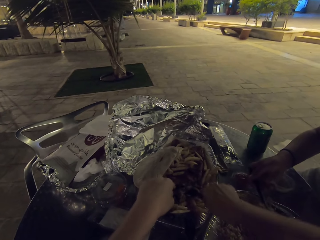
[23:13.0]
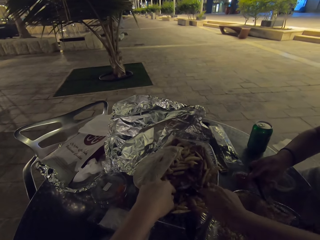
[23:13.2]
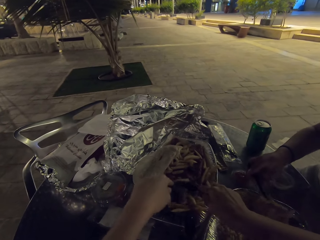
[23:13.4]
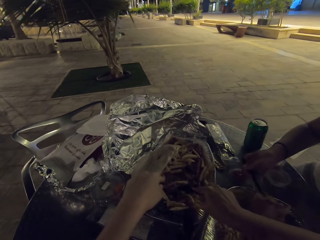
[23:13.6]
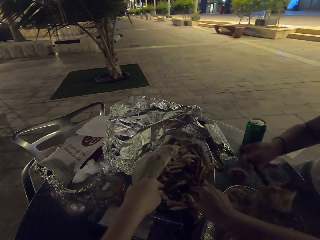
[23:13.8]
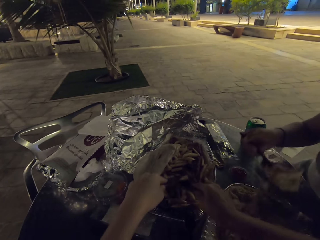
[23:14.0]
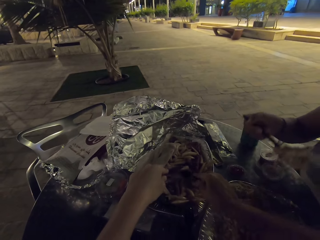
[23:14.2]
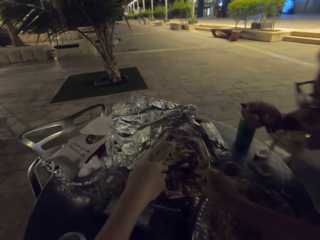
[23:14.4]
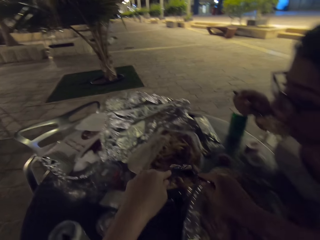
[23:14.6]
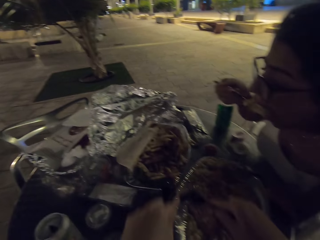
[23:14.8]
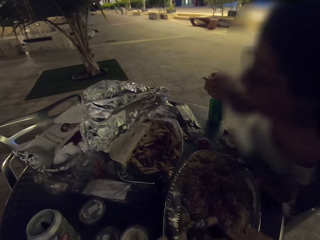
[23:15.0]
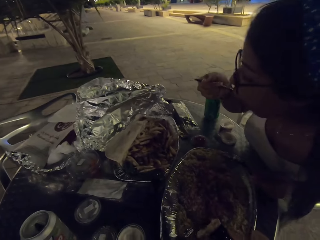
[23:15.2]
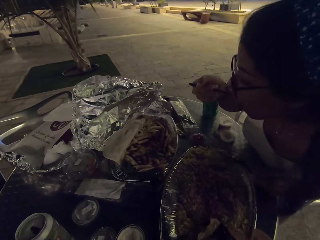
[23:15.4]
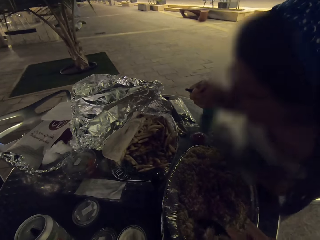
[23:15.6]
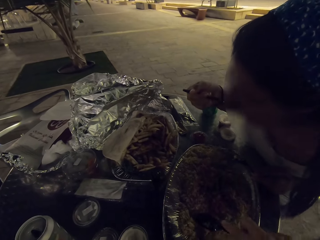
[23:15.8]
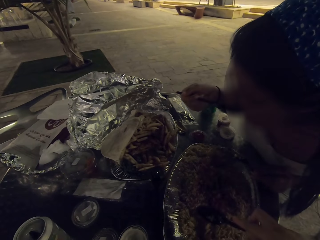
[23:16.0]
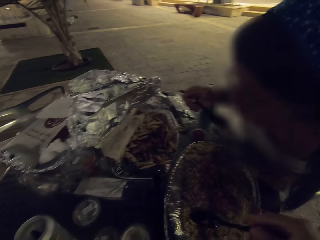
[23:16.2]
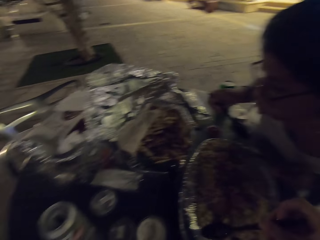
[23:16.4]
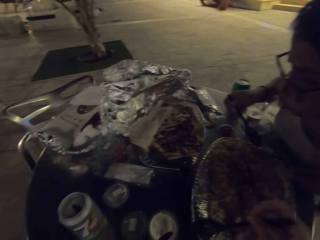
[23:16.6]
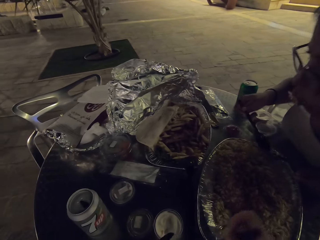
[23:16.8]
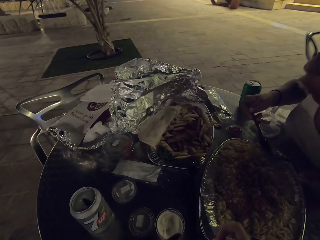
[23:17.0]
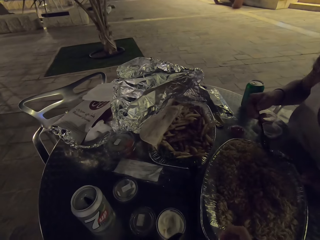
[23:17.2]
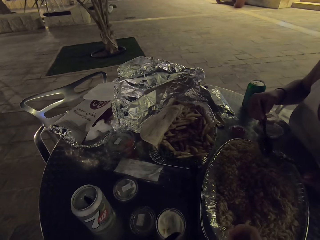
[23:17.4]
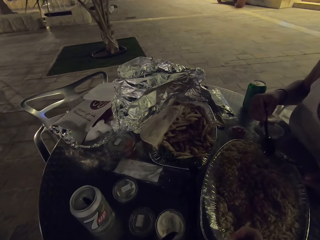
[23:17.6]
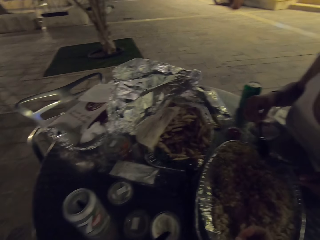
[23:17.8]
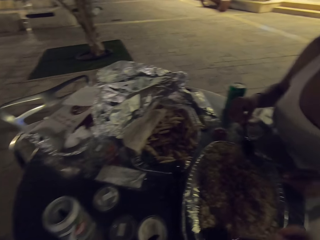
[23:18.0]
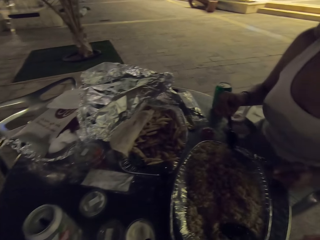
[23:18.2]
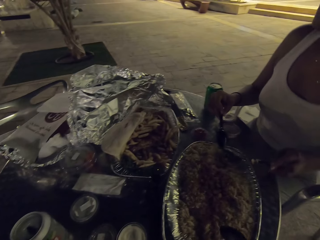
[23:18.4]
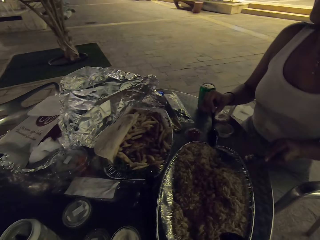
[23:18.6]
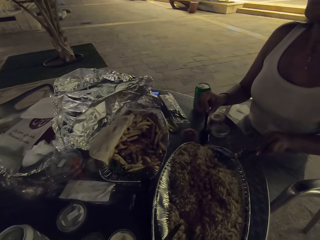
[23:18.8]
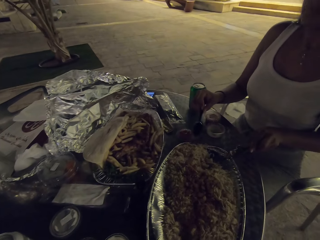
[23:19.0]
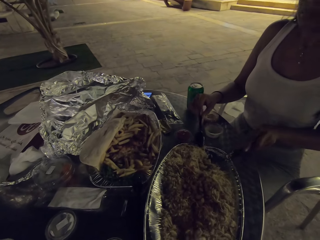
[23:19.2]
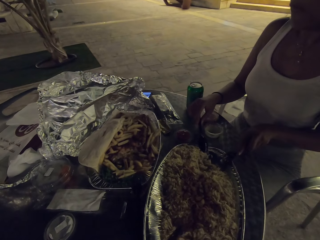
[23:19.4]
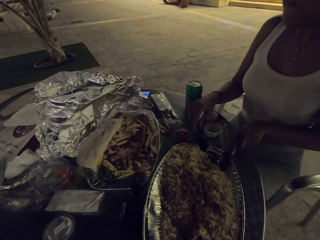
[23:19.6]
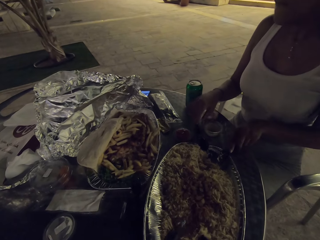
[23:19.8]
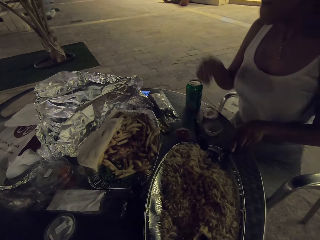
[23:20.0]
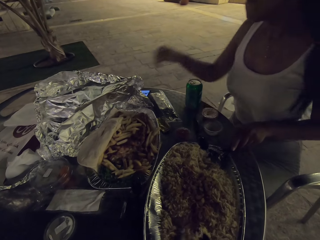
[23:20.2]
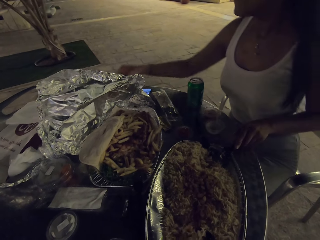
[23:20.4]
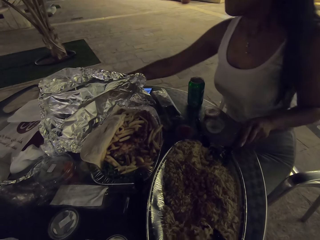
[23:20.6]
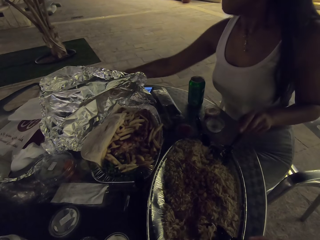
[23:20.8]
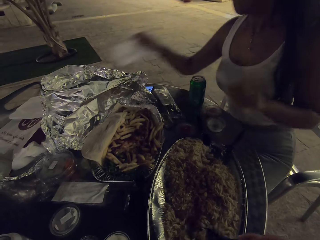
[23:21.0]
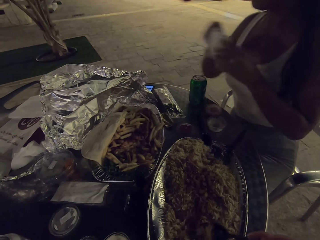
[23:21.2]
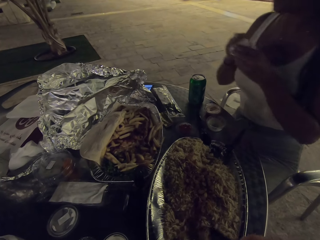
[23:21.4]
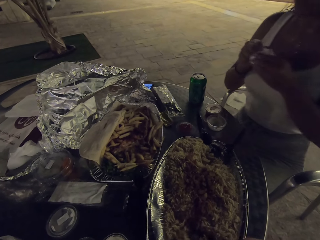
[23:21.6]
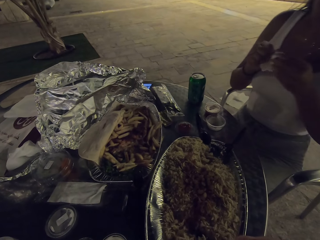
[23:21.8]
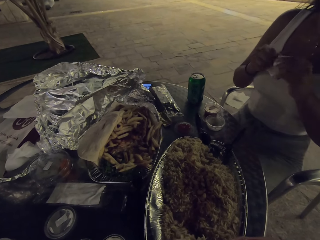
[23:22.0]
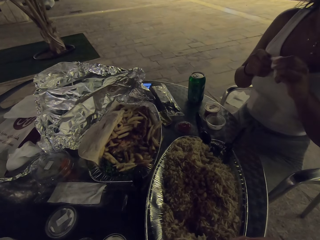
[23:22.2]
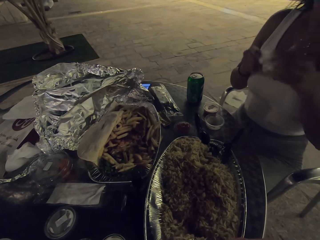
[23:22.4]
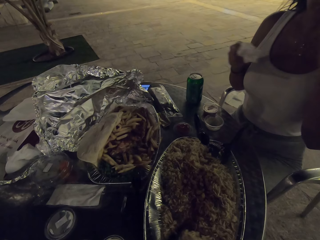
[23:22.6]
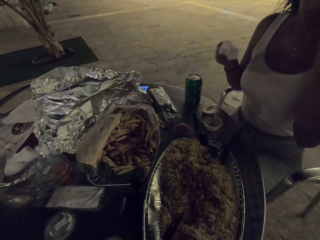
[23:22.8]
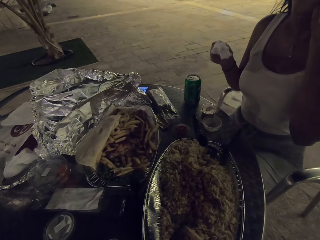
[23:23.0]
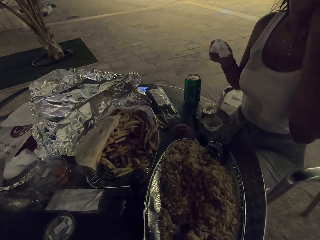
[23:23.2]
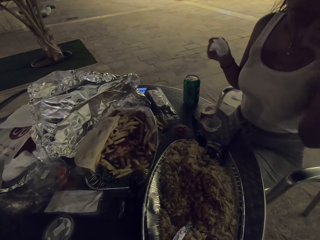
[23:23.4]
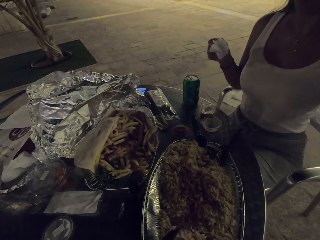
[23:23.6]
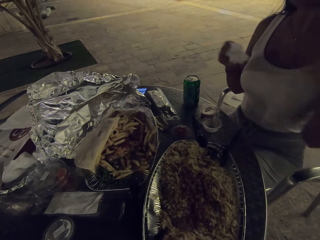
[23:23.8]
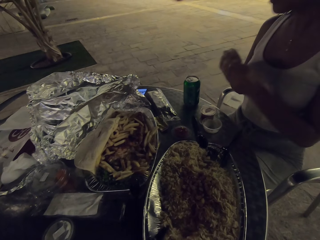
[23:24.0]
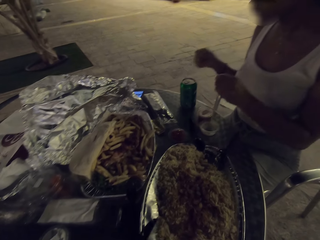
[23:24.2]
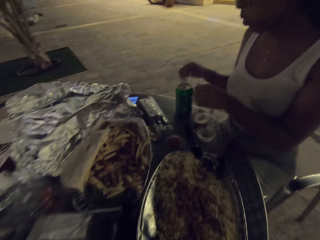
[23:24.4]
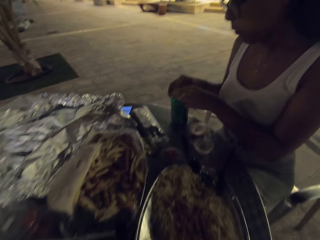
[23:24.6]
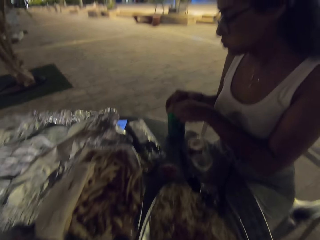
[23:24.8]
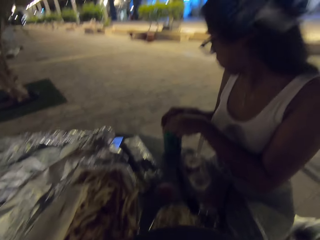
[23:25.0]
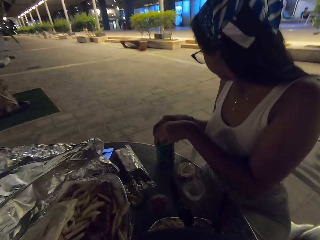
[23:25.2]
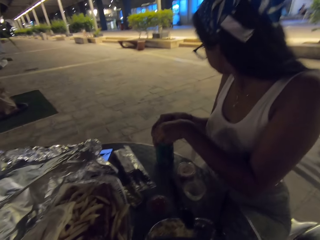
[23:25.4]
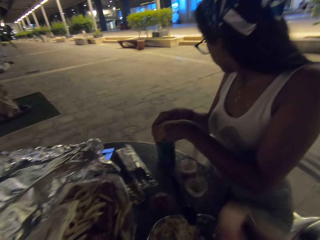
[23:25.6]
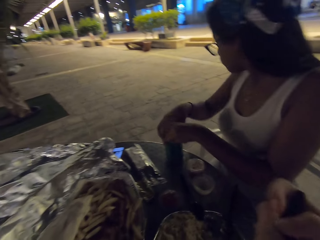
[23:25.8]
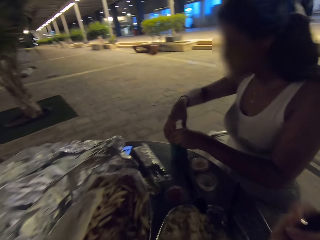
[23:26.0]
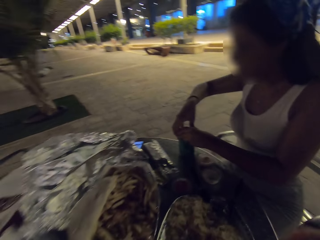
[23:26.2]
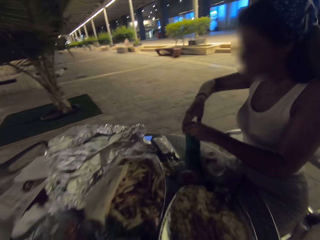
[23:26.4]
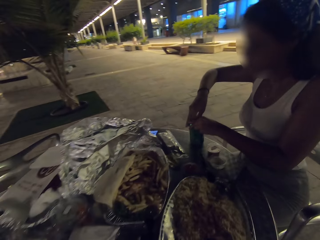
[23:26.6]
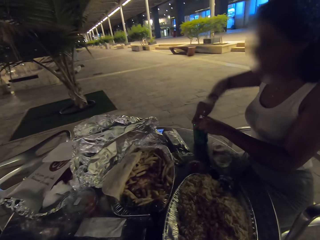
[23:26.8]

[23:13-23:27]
A woman takes a bite of her food. The woman takes the serviette on the table, and wipes her hands with the serviette. The woman opens the energy drink.

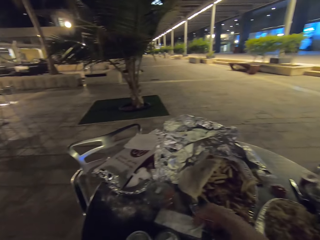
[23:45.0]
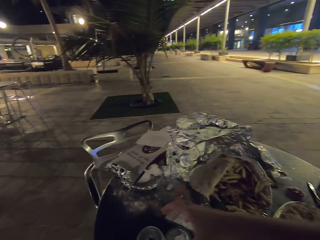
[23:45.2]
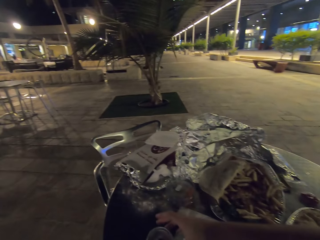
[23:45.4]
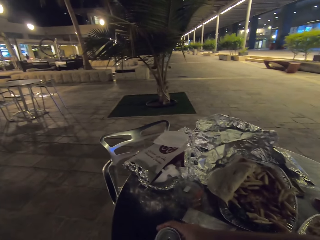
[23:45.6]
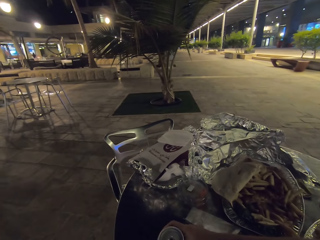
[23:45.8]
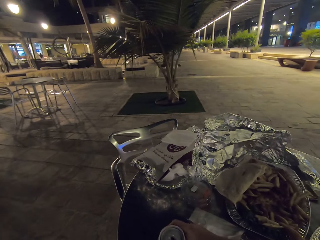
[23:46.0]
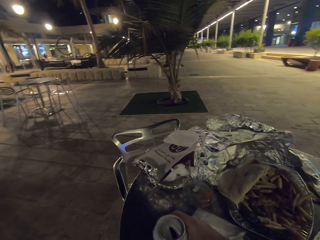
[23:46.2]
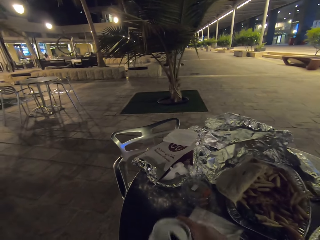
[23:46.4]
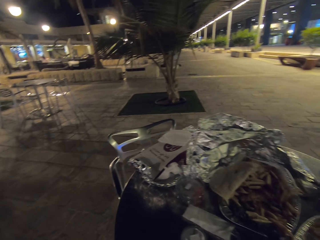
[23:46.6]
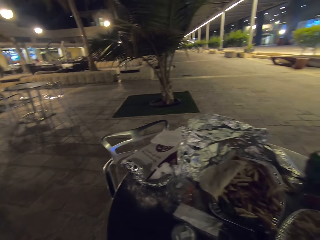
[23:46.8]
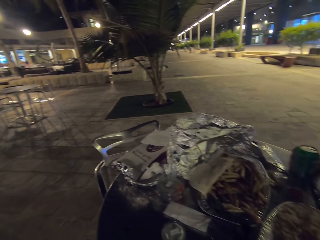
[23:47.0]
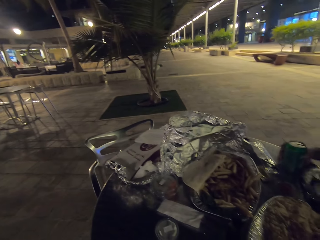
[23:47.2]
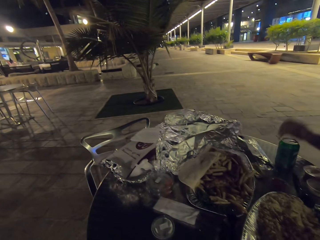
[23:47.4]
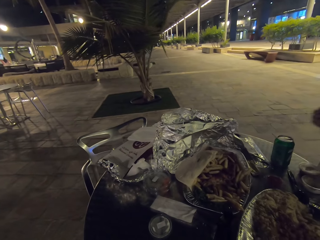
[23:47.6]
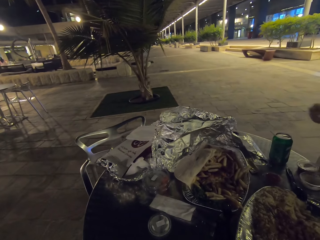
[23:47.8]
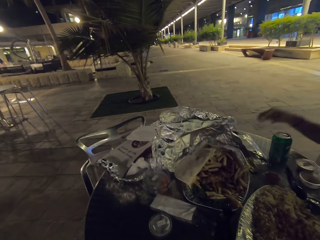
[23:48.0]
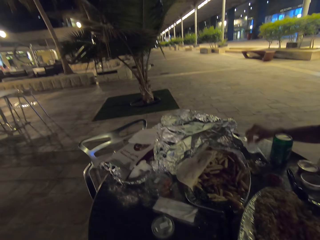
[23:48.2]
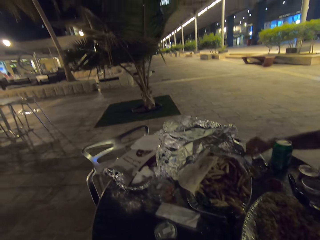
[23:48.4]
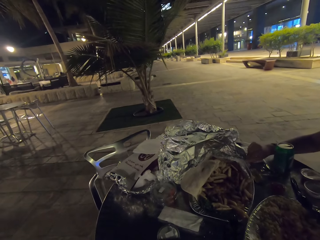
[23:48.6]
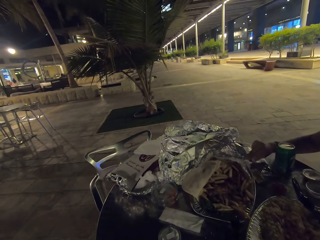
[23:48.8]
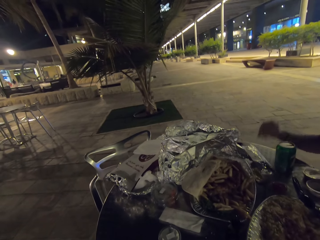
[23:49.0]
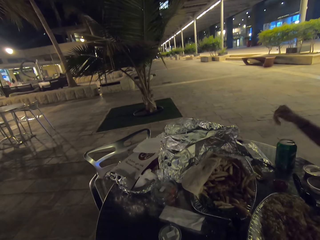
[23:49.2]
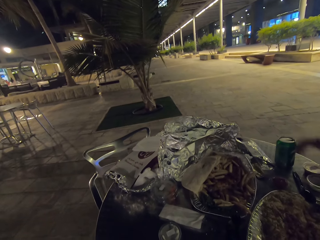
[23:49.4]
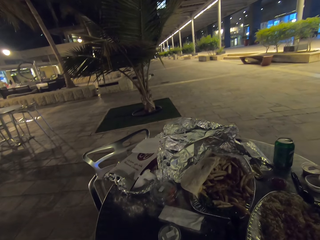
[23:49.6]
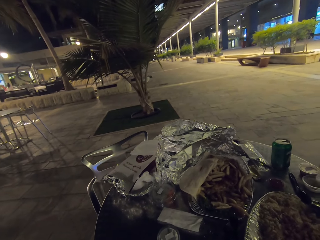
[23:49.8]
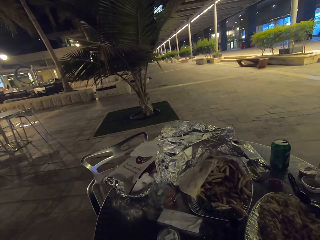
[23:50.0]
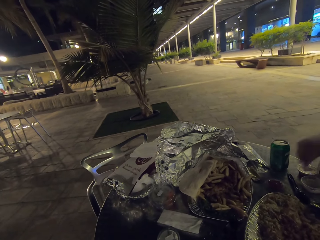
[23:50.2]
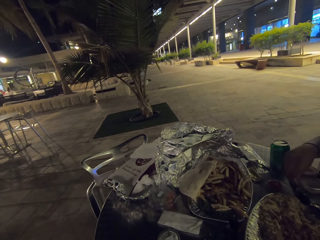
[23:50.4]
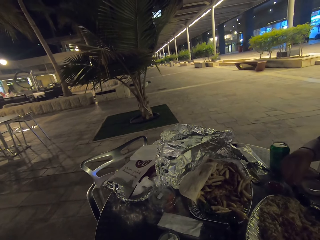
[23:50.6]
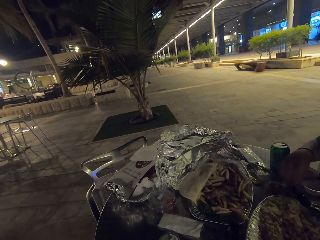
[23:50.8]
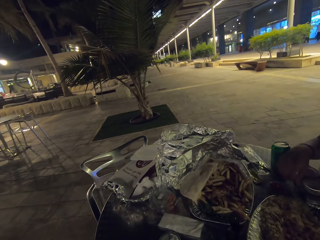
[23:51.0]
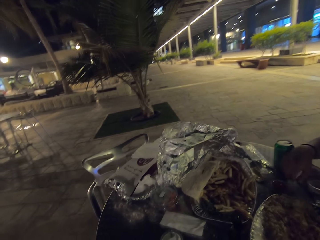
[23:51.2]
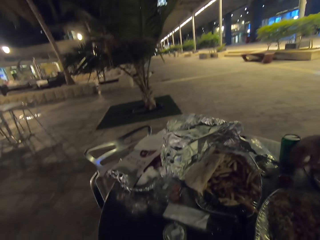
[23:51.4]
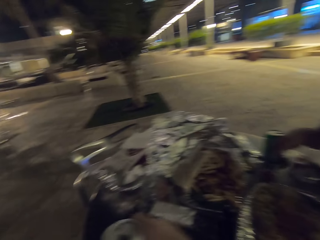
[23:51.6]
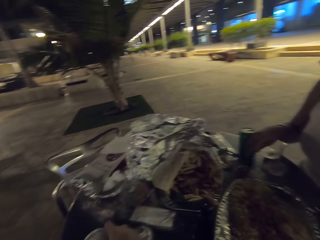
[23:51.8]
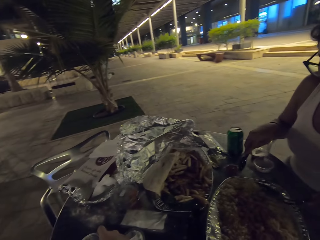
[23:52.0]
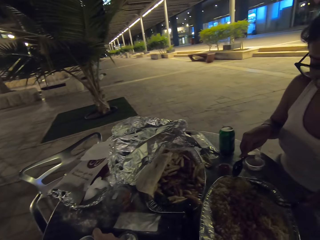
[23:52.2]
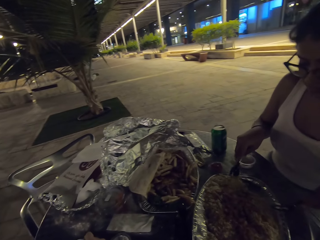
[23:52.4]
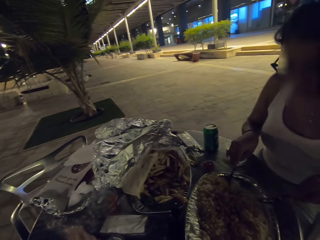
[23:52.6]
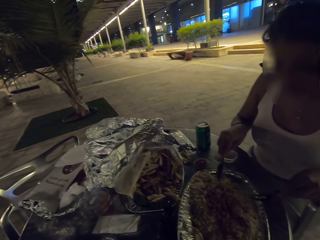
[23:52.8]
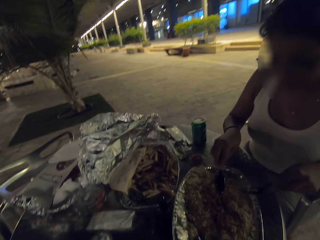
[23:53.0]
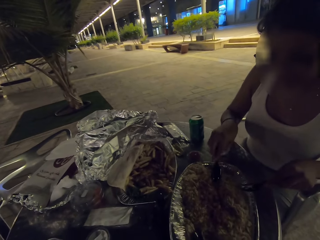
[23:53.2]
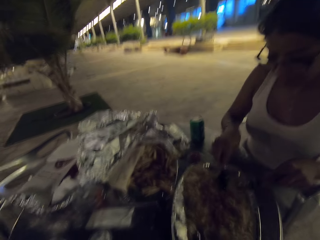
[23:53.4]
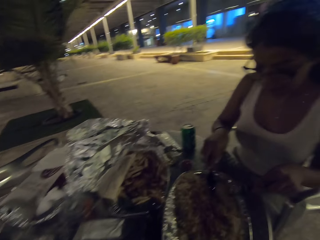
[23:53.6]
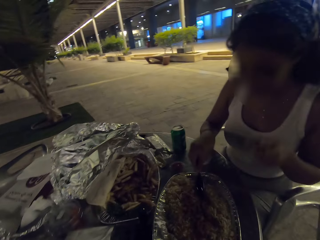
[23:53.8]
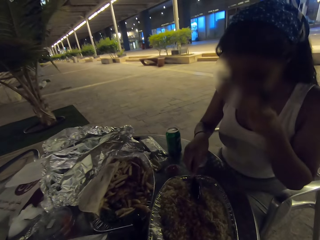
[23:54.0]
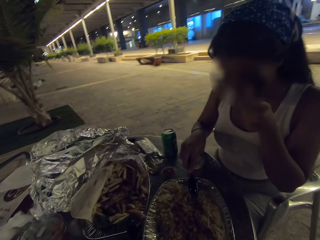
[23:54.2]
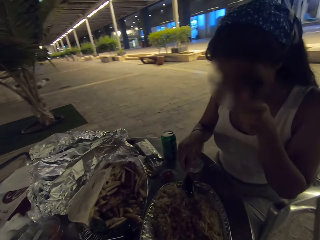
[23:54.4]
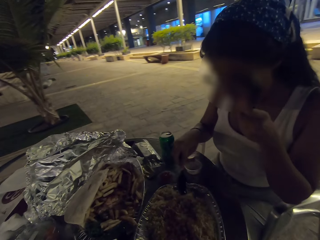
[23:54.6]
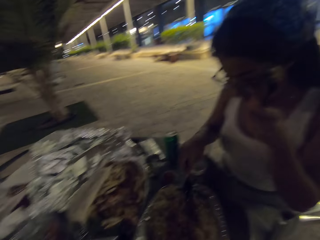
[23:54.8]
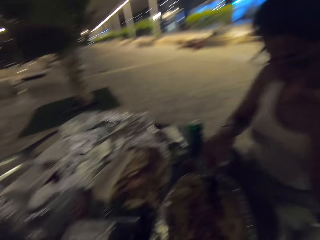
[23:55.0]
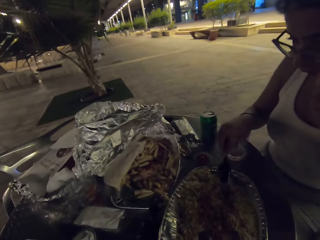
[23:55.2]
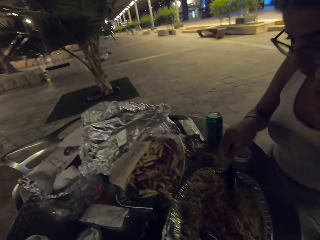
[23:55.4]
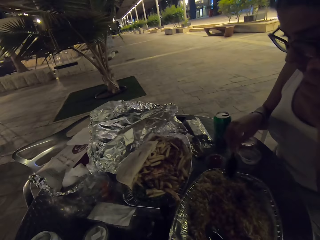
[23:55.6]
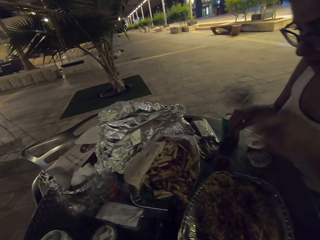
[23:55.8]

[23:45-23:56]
The camera wearer sips from his drink. A woman eats the food on the table.
